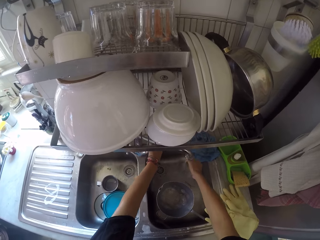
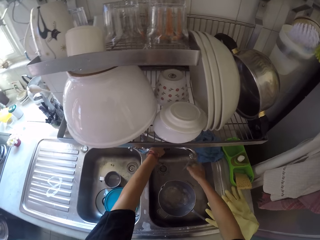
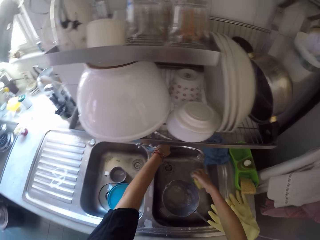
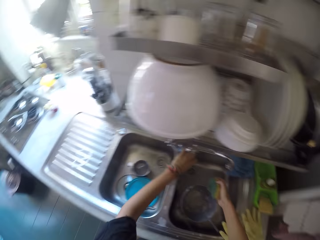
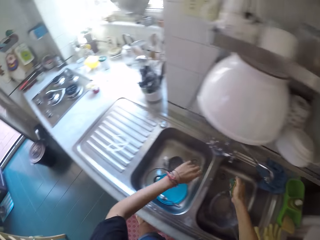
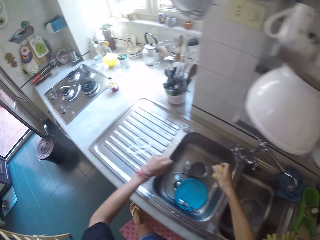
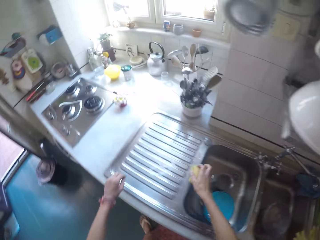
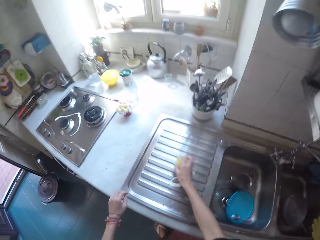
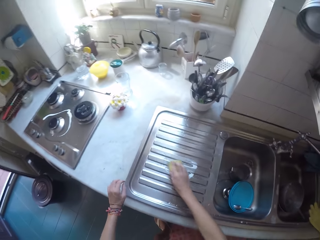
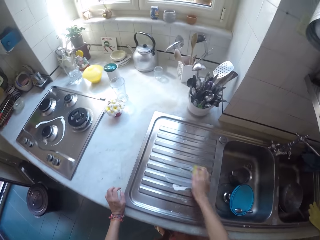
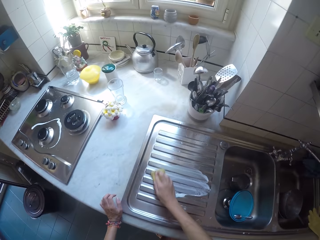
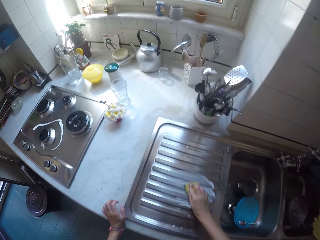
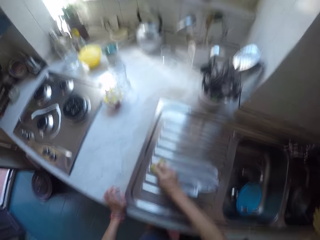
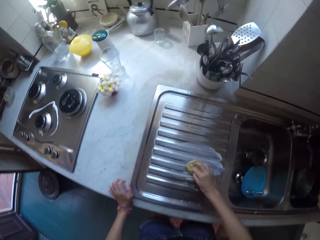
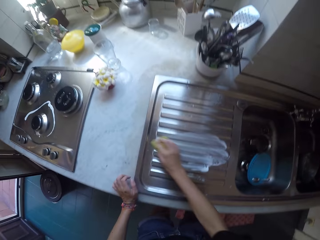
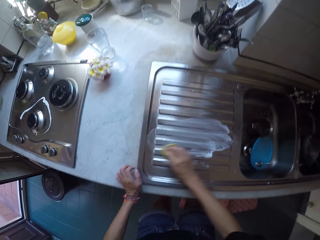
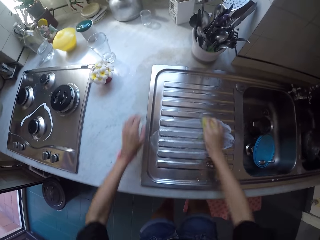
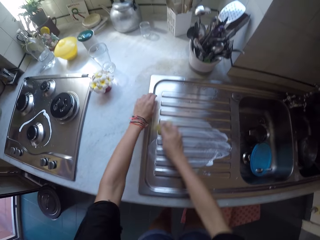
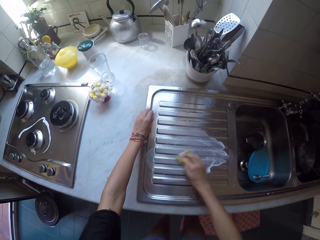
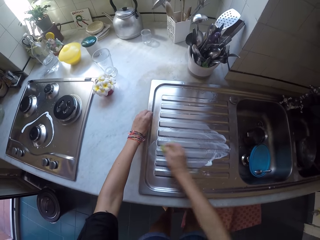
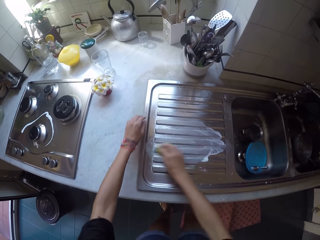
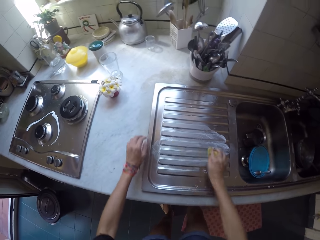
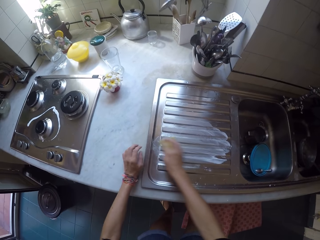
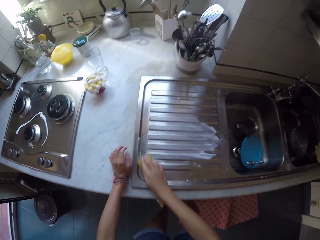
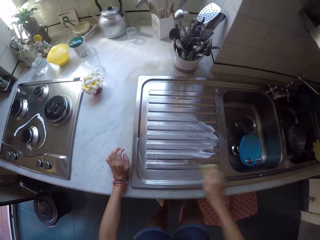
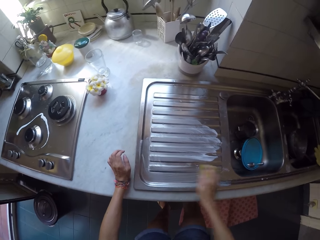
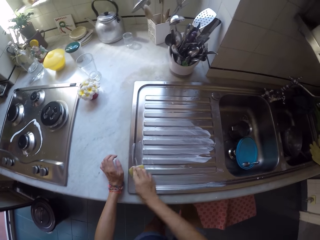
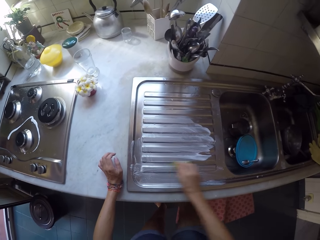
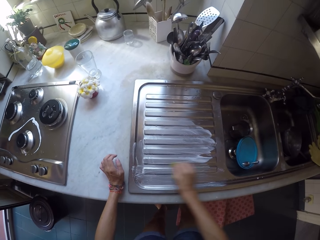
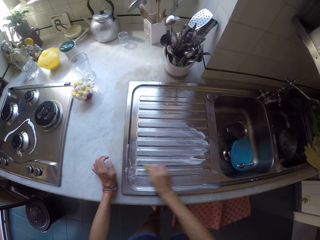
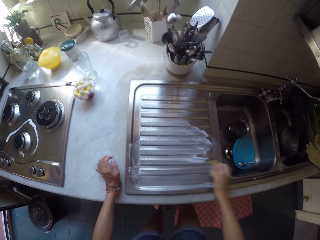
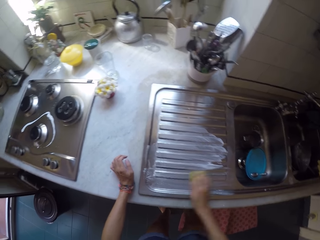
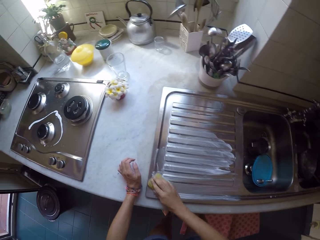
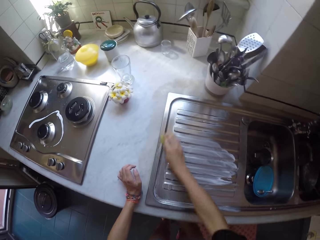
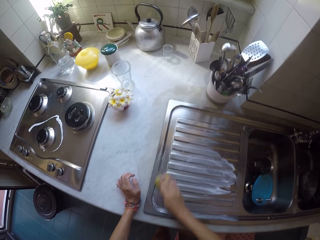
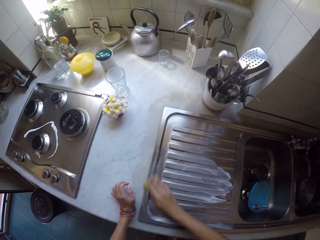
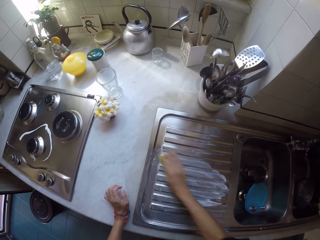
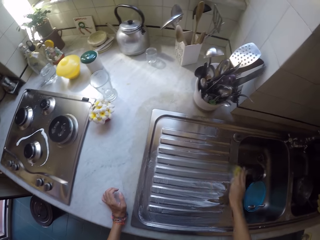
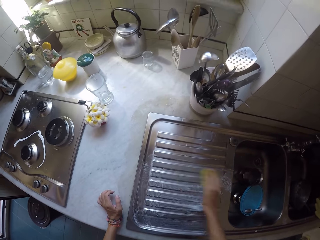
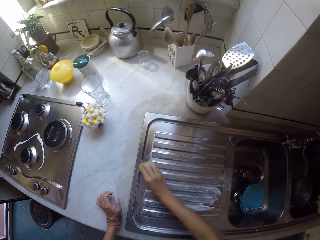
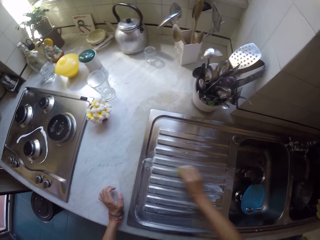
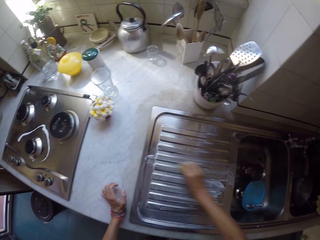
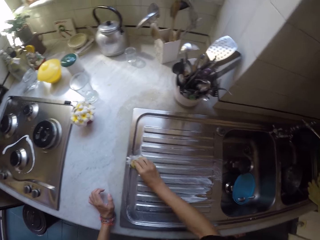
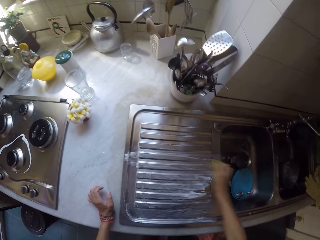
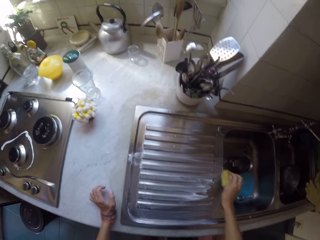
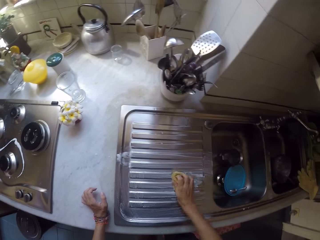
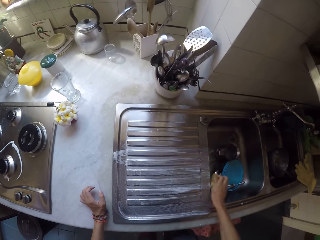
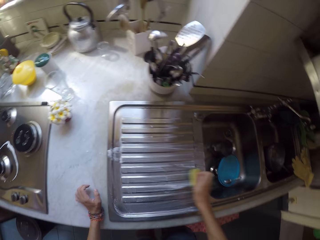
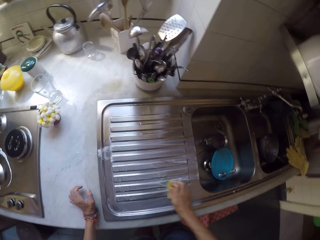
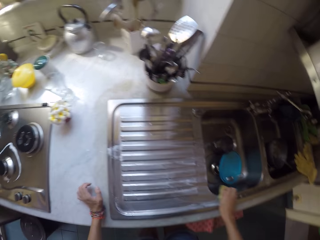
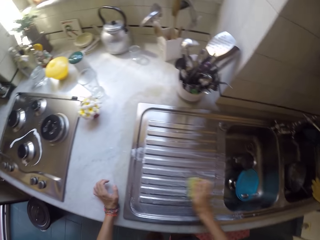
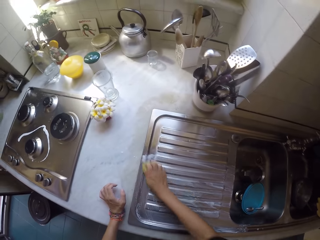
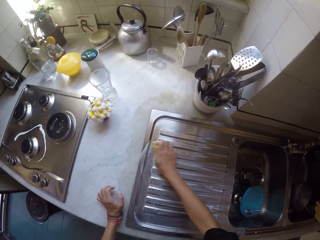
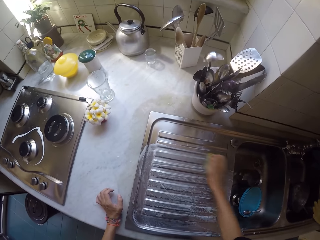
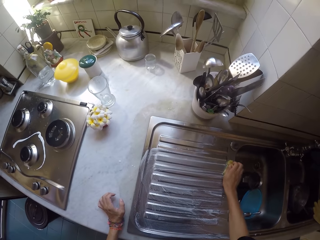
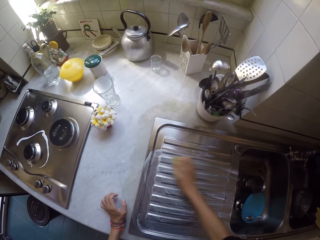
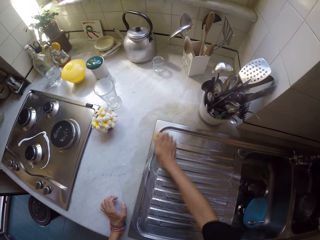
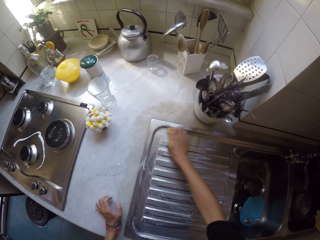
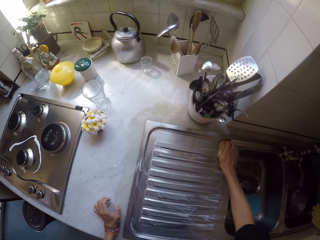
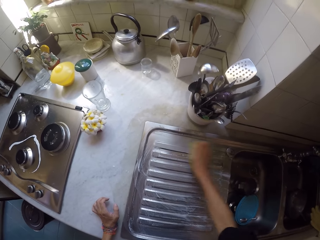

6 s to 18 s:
The camera wearer rinses excess water from the scouring pad. They clean the sink area.

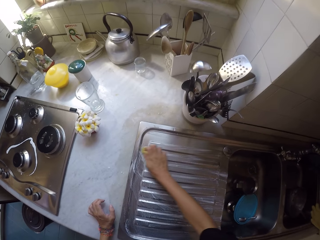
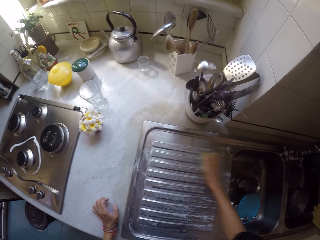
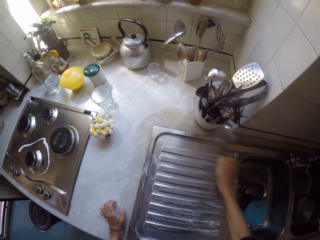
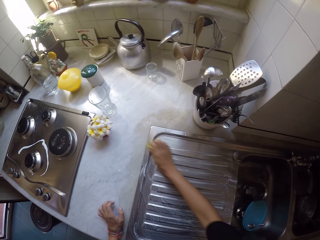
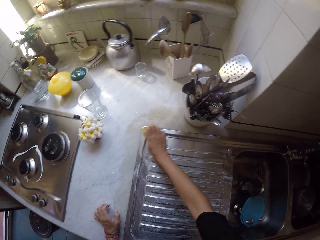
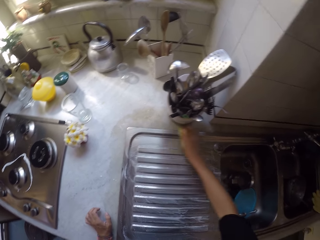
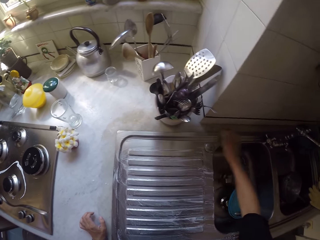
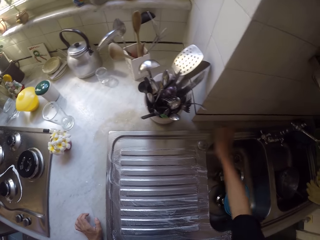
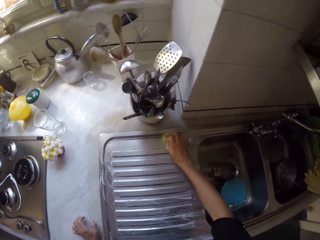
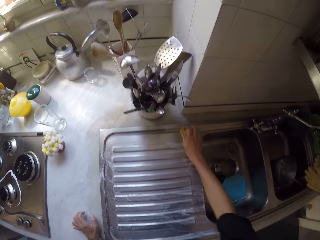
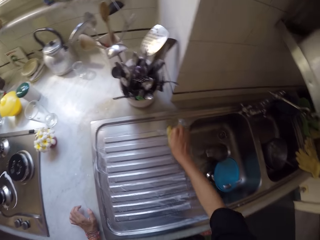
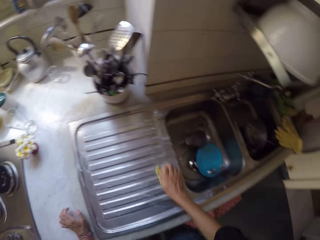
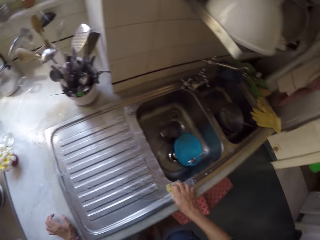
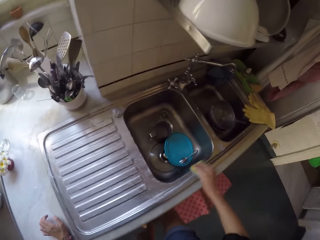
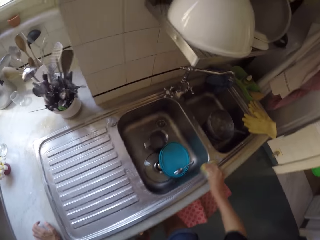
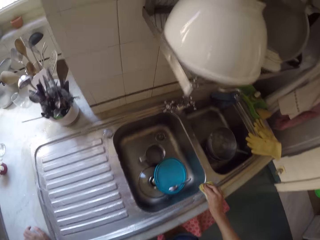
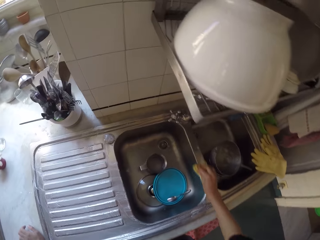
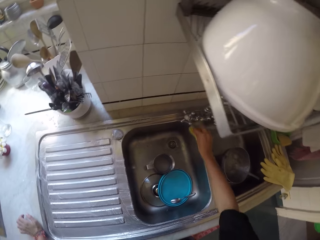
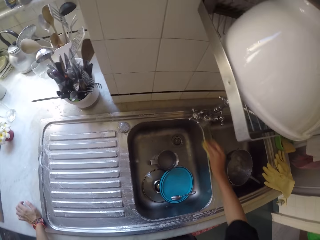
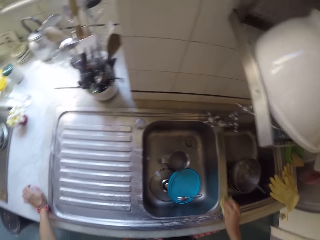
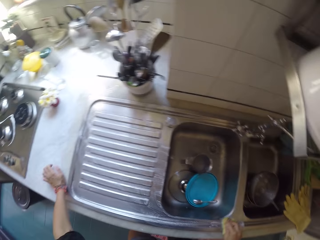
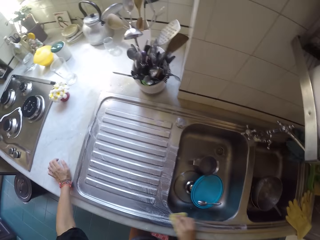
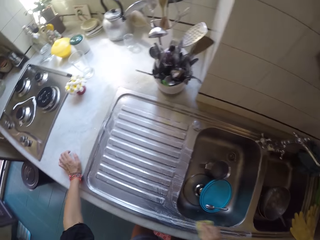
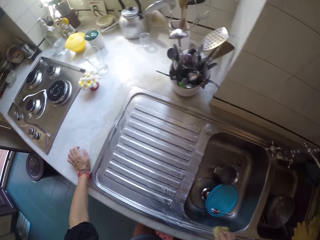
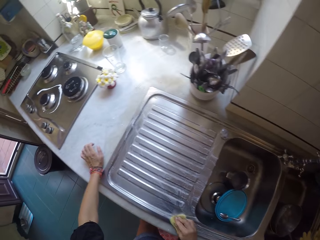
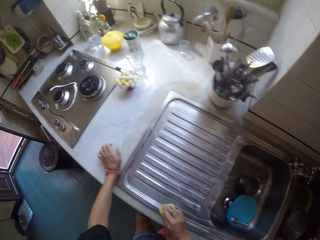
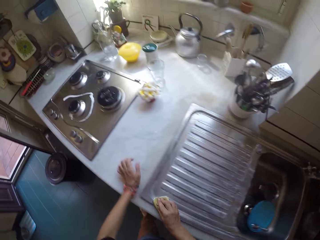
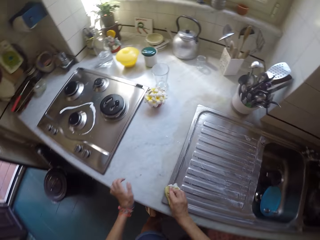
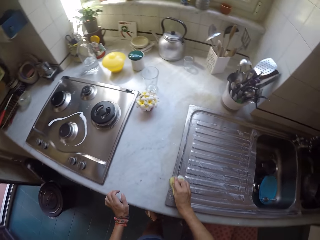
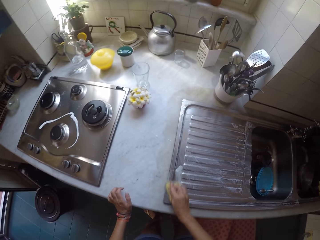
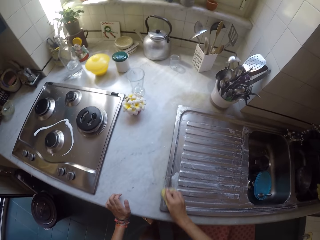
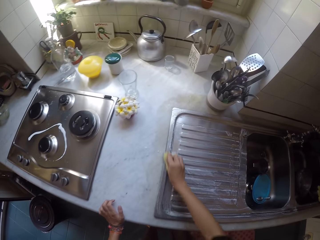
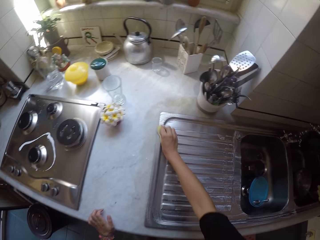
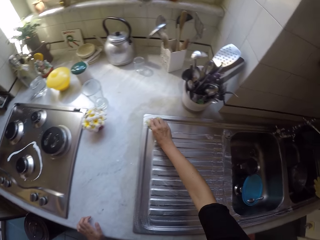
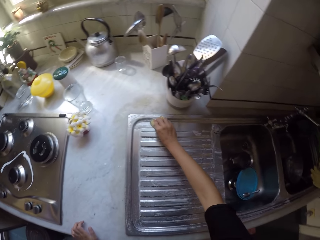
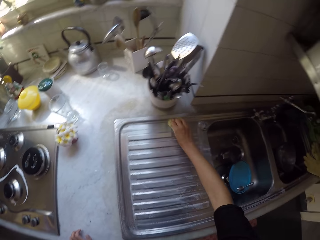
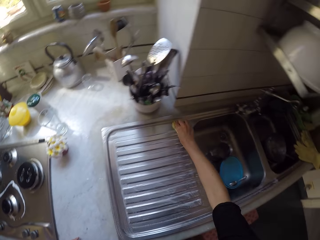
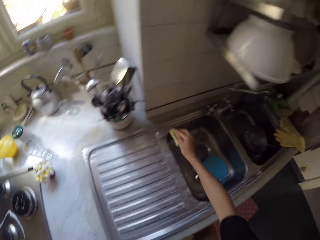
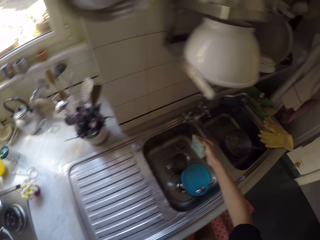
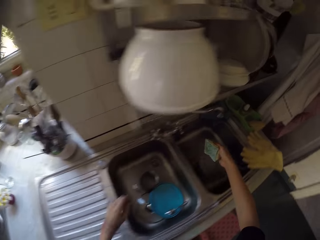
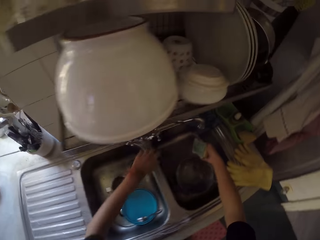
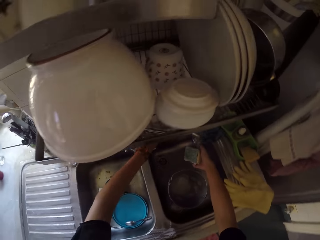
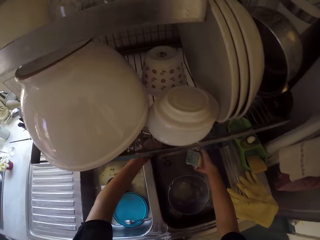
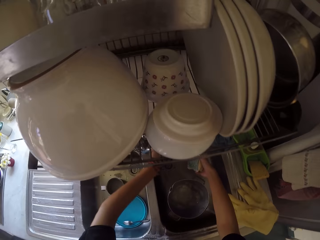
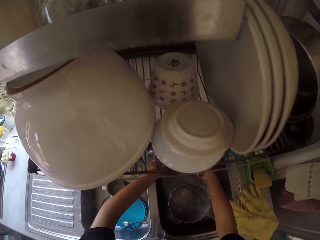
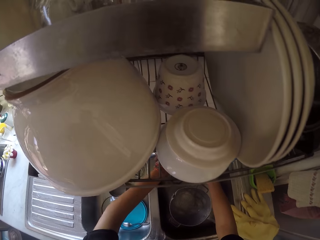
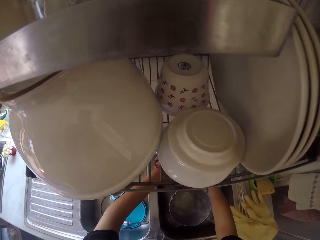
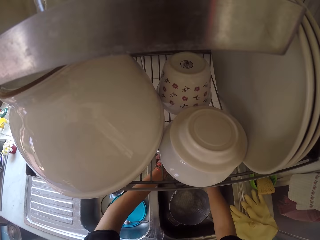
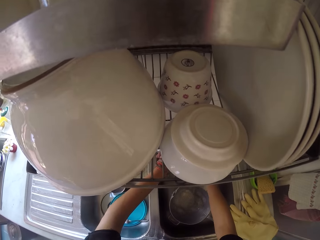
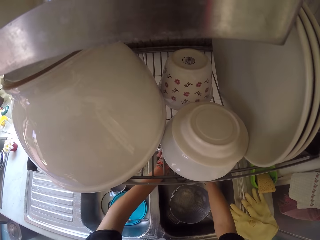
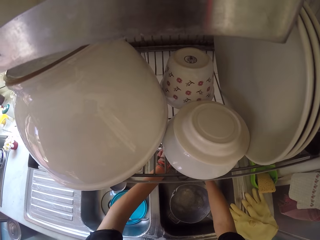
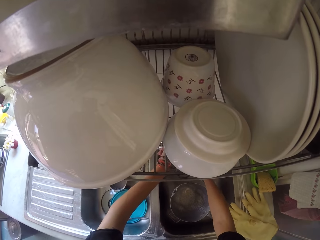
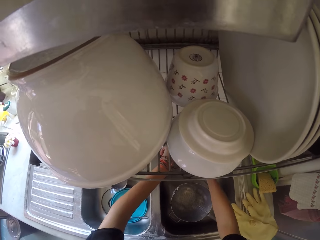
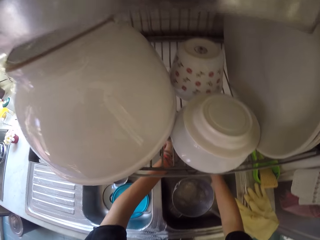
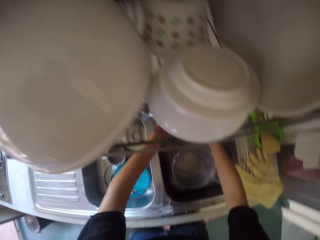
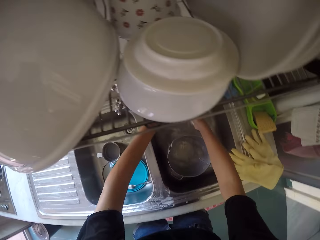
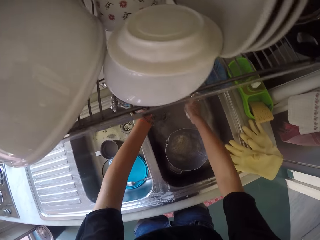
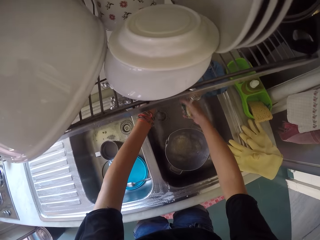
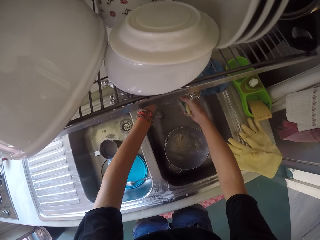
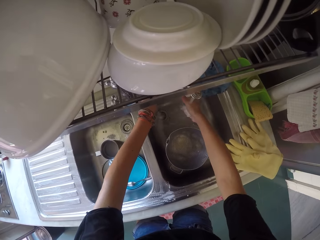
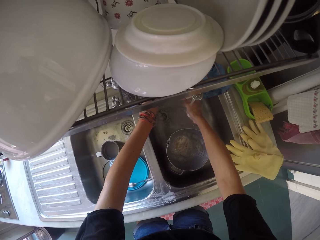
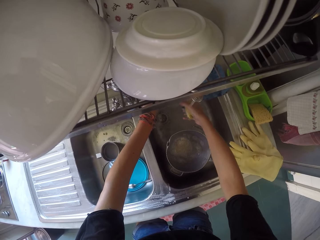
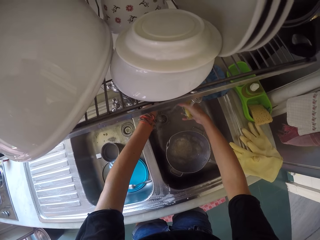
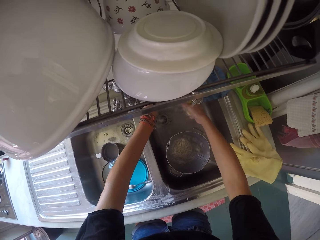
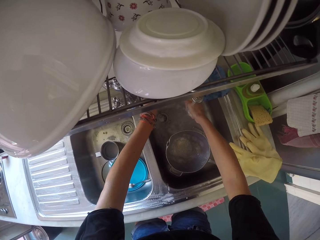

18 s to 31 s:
The camera wearer rinses the scouring pad.
